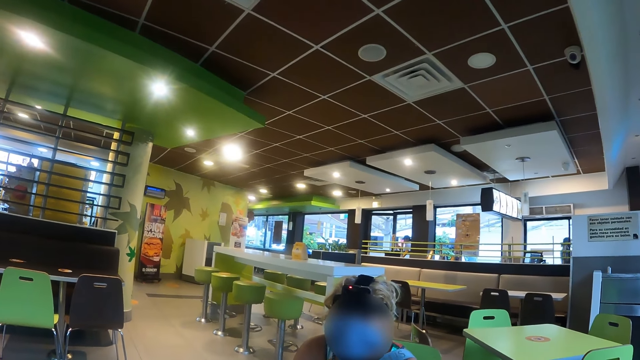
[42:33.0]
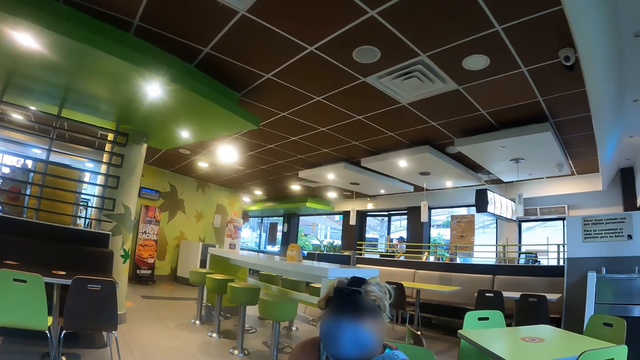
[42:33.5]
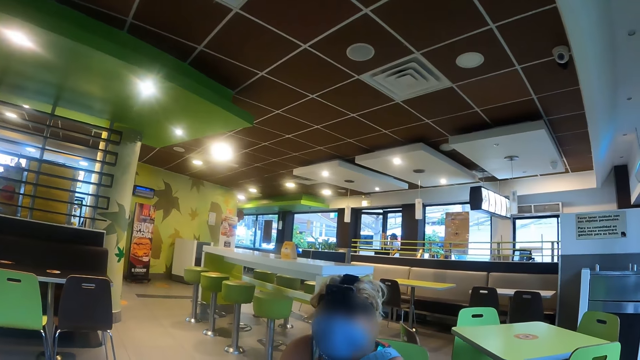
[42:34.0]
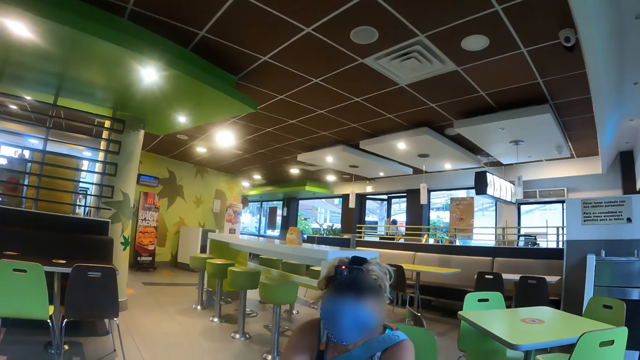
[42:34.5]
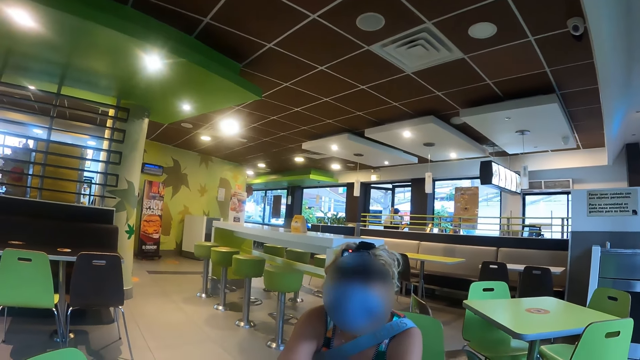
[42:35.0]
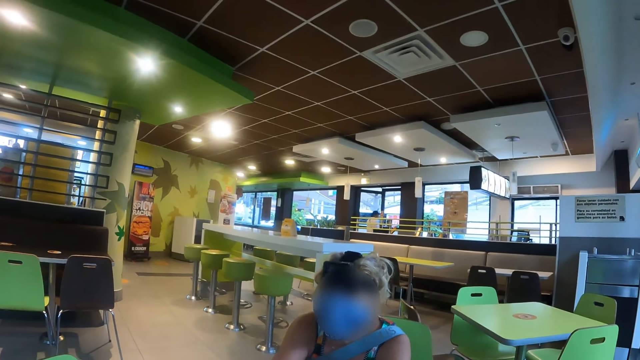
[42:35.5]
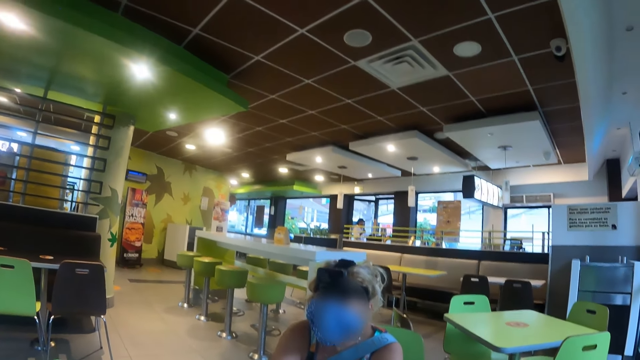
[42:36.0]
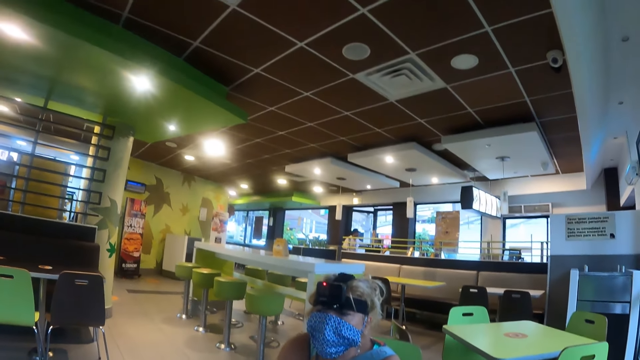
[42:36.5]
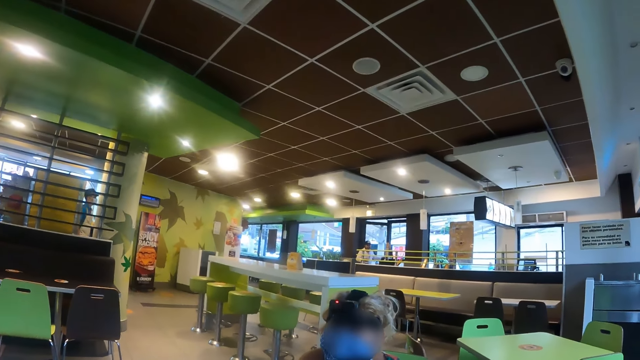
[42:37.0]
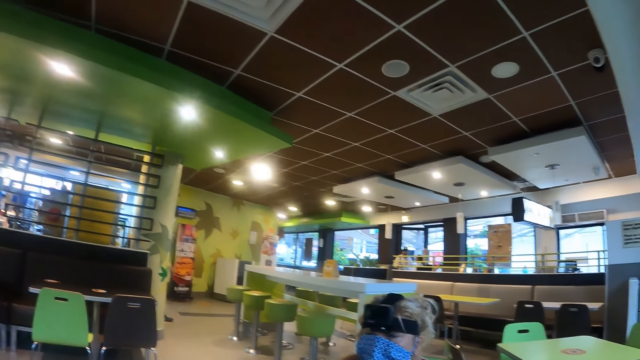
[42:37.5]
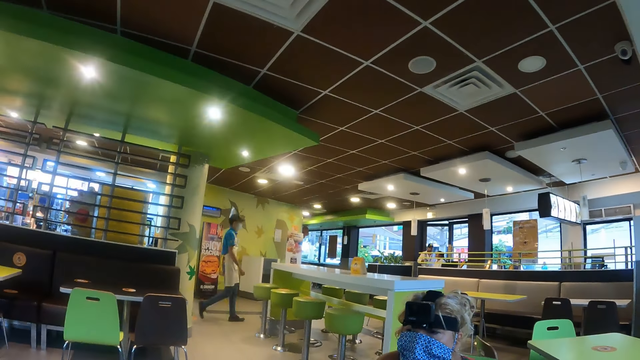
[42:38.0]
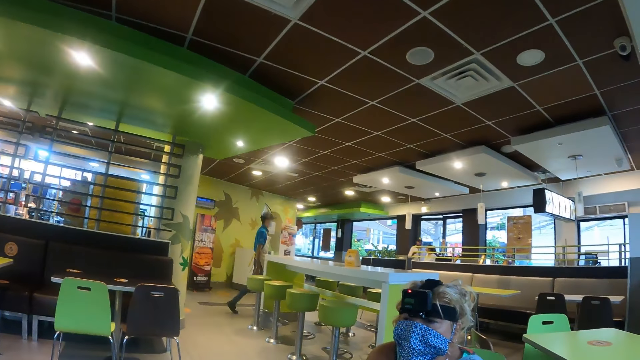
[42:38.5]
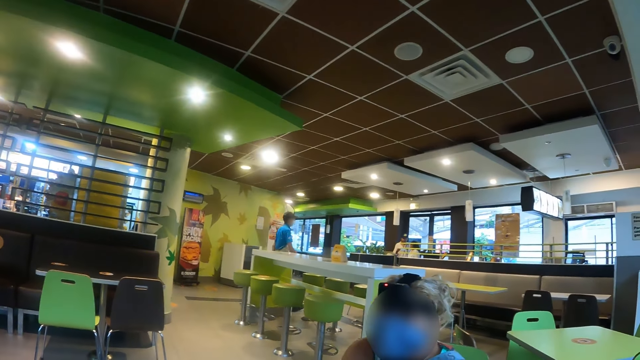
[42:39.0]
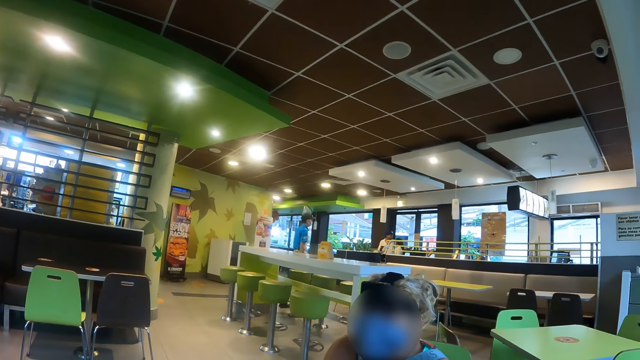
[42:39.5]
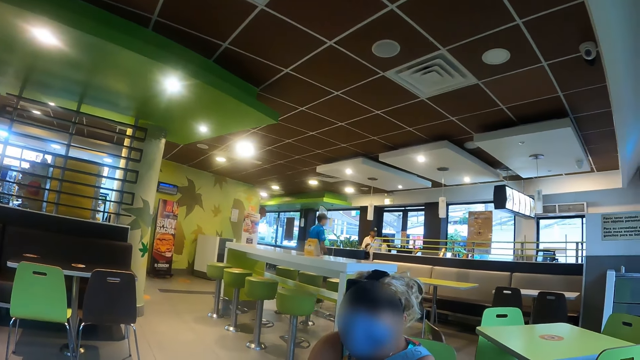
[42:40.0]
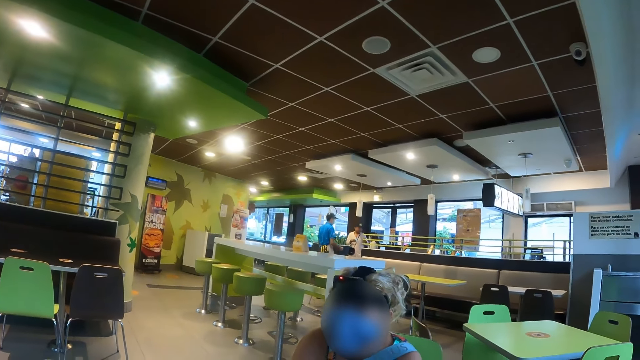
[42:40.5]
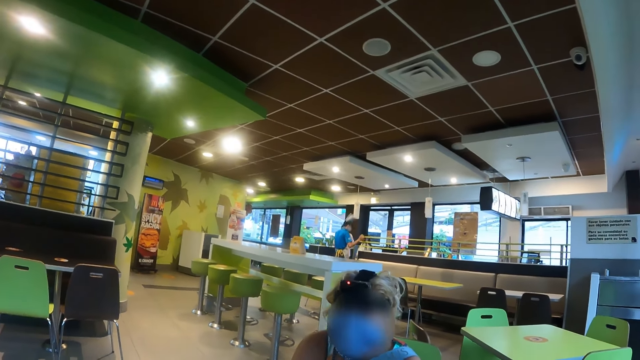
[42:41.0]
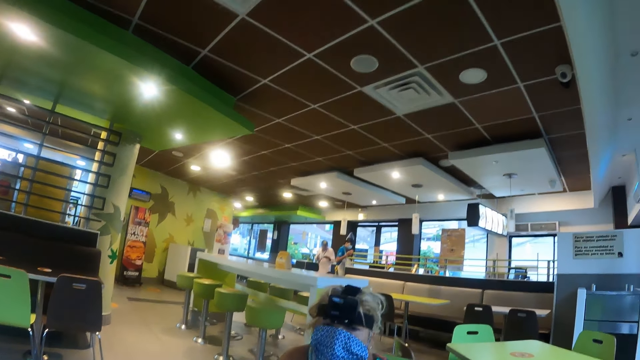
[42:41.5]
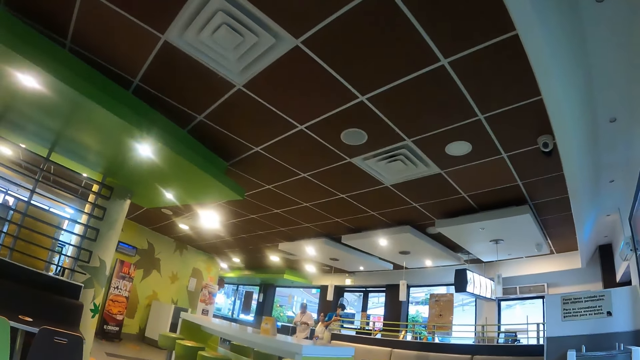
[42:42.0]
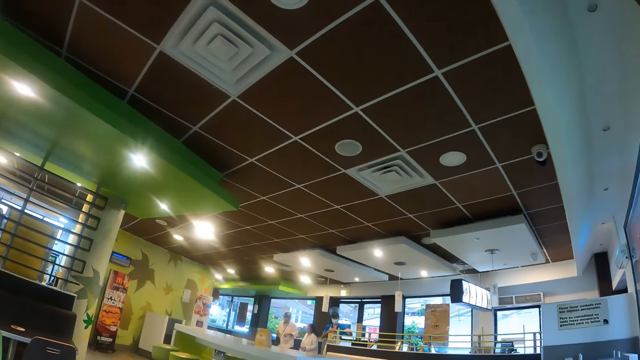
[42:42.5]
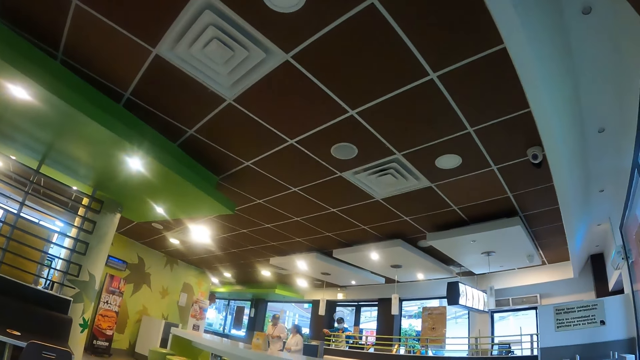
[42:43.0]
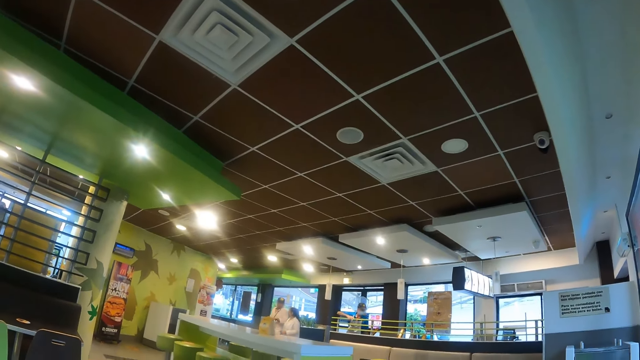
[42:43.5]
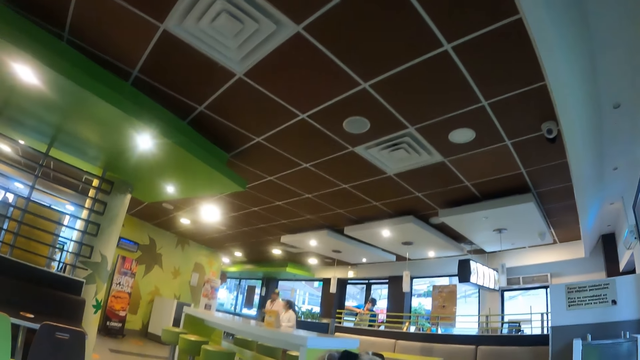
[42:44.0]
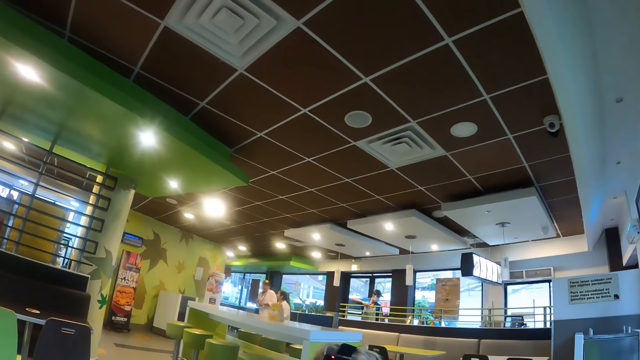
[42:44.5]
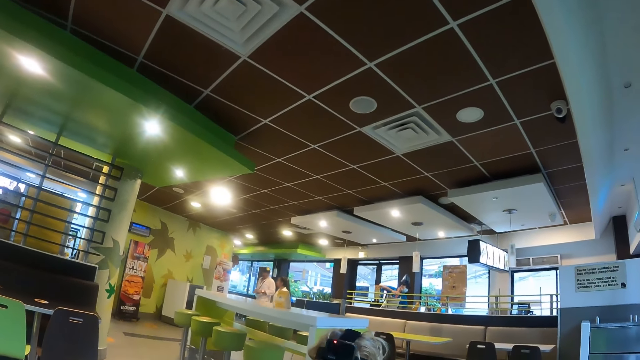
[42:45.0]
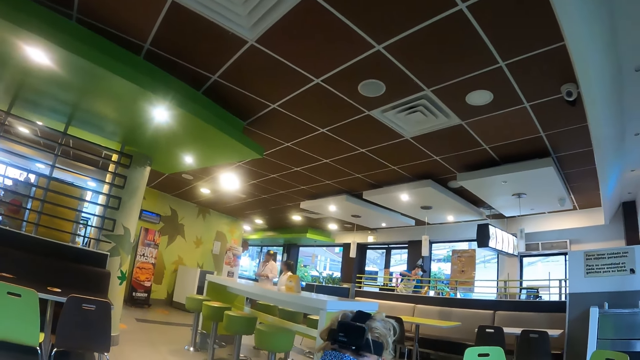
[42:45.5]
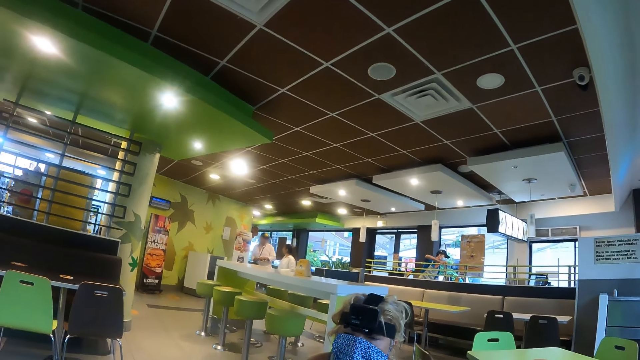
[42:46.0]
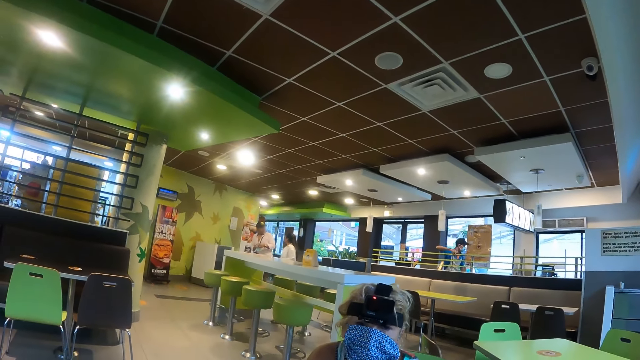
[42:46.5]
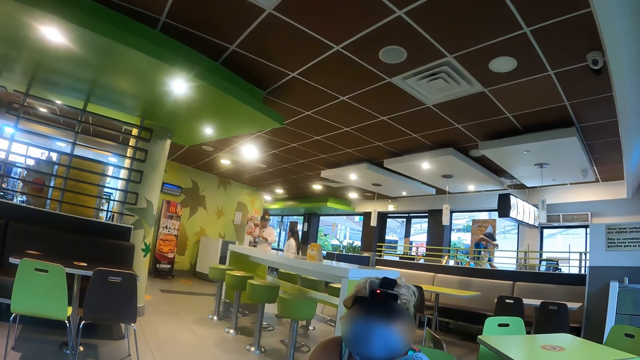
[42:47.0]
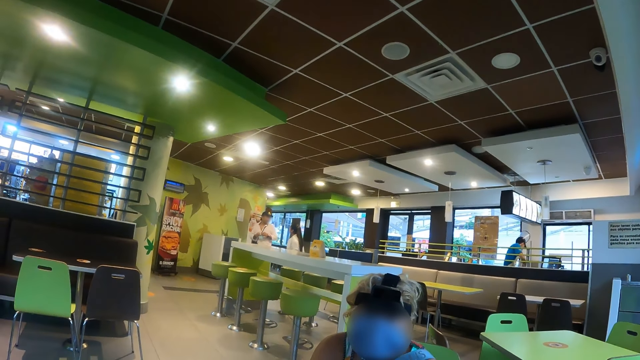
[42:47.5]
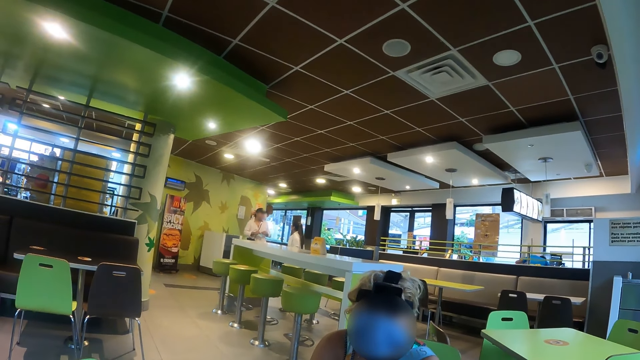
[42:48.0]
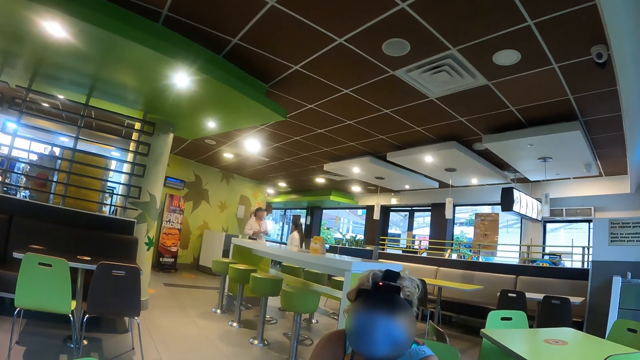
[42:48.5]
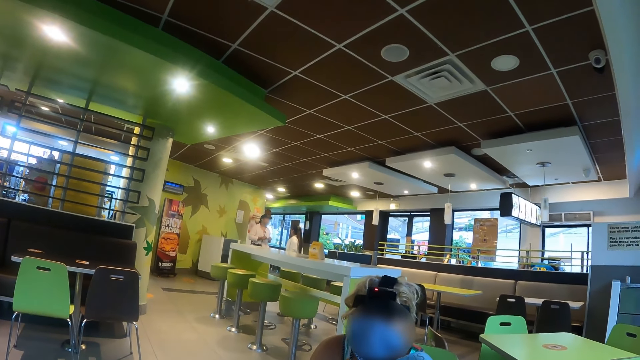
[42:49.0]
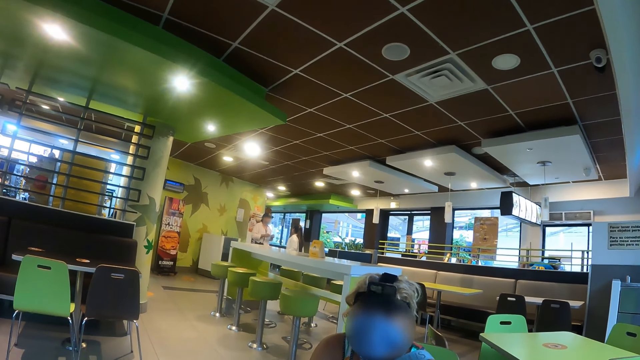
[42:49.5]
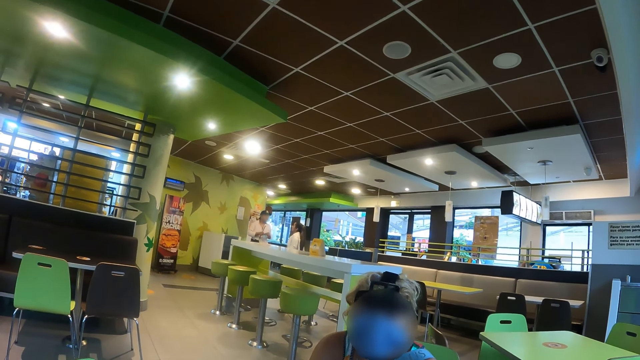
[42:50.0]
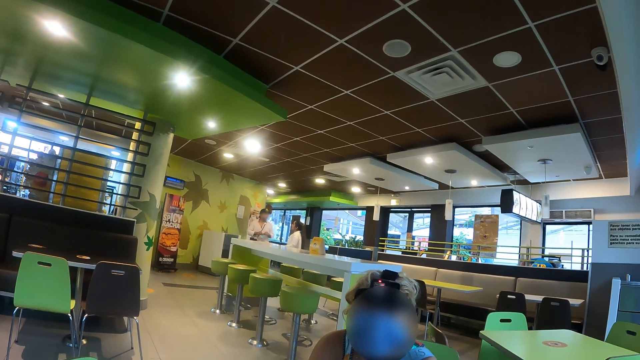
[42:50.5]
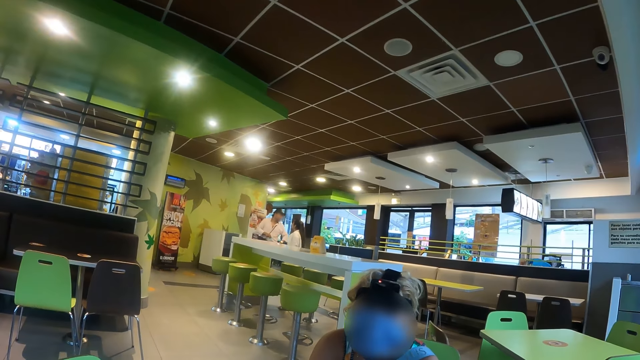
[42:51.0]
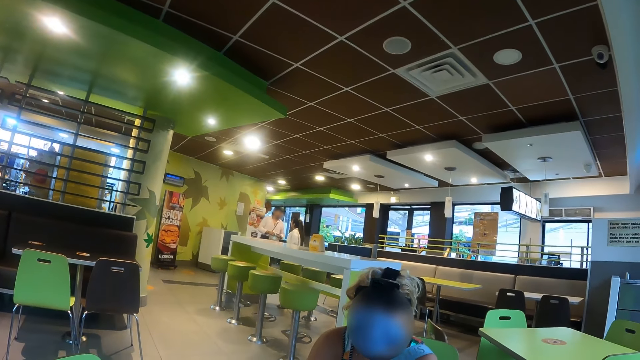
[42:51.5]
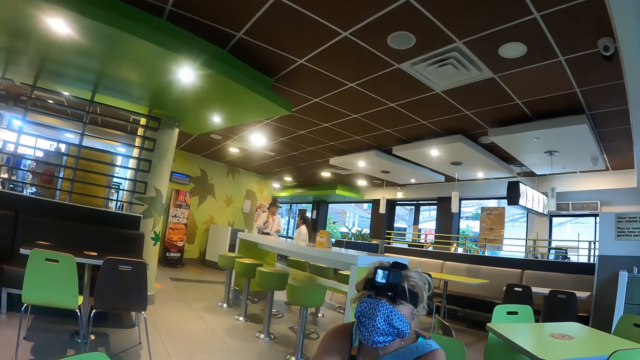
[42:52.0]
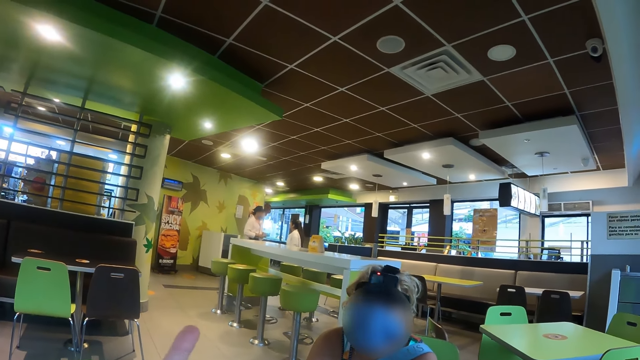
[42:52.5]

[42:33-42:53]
The camera wearer looks around the hotel. They converse with a woman.
